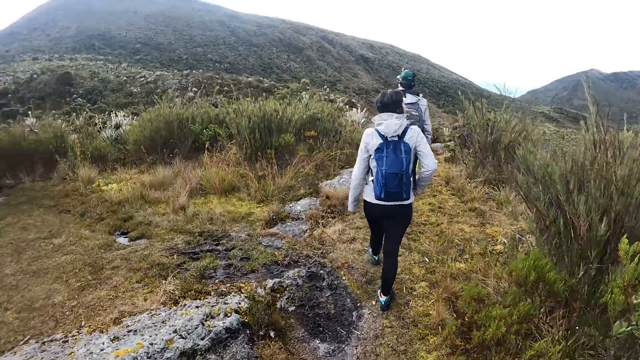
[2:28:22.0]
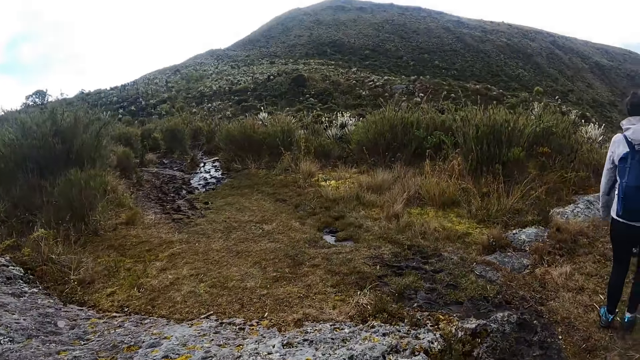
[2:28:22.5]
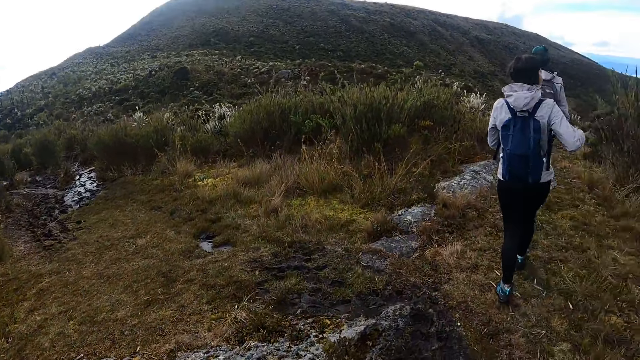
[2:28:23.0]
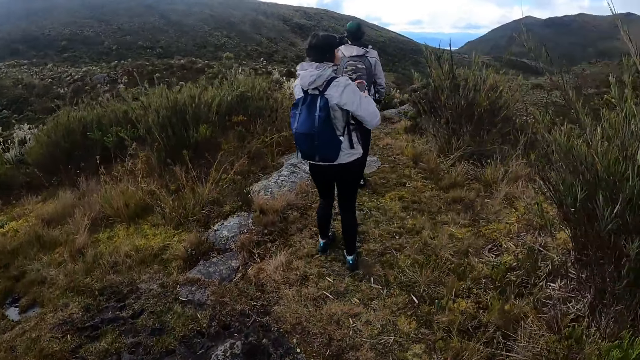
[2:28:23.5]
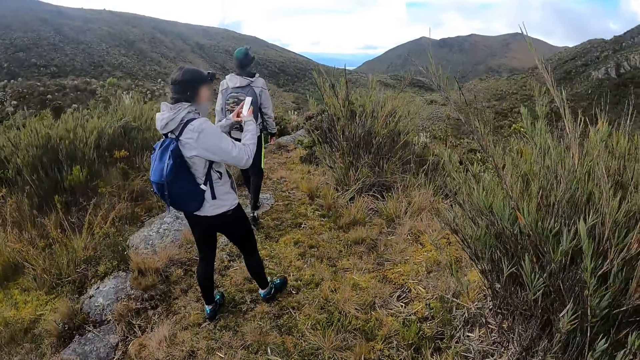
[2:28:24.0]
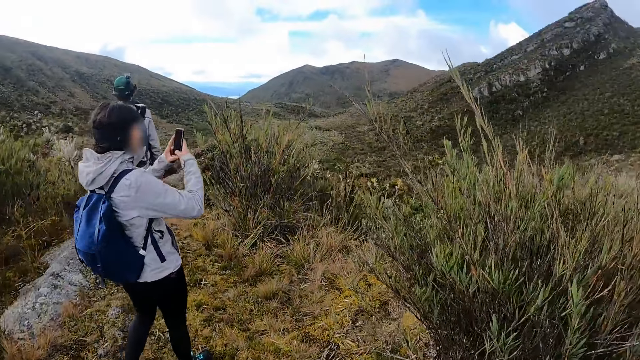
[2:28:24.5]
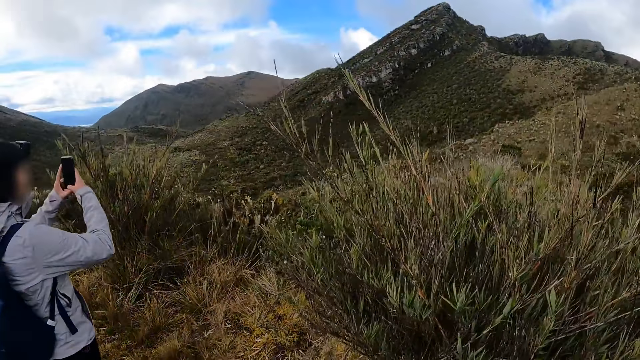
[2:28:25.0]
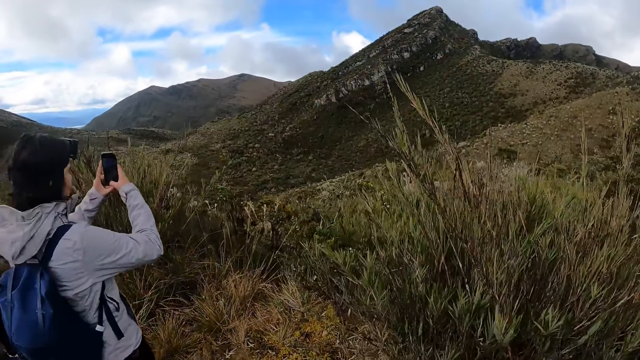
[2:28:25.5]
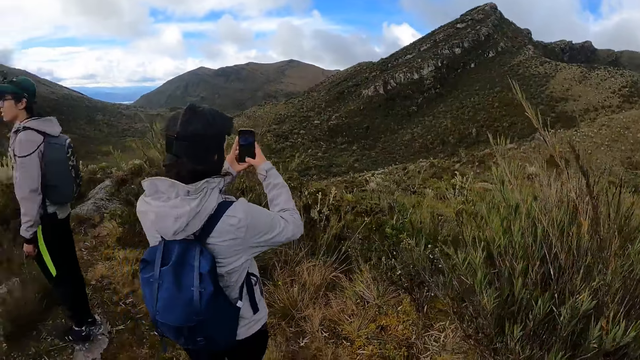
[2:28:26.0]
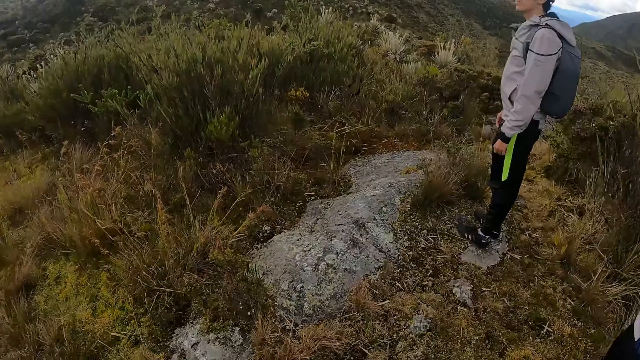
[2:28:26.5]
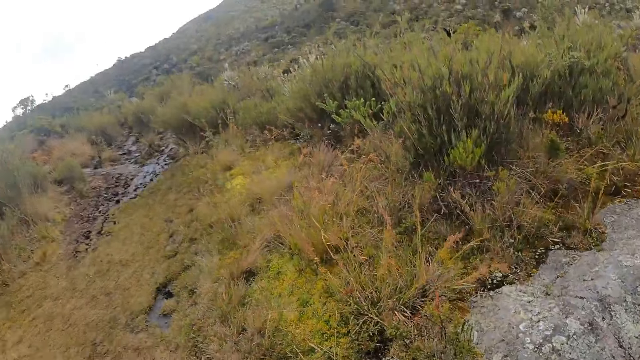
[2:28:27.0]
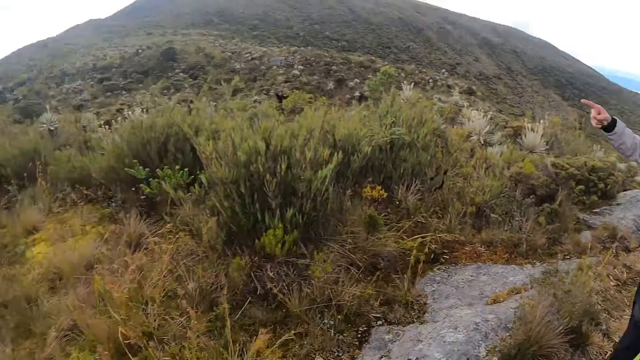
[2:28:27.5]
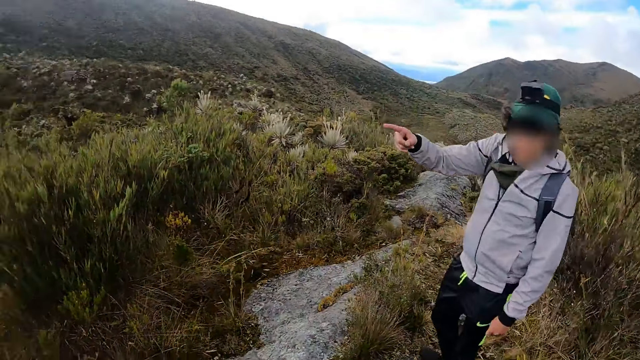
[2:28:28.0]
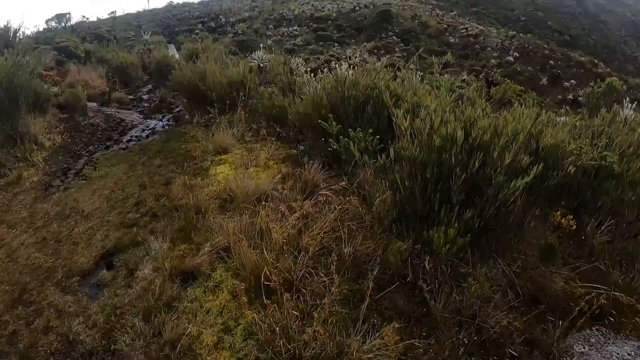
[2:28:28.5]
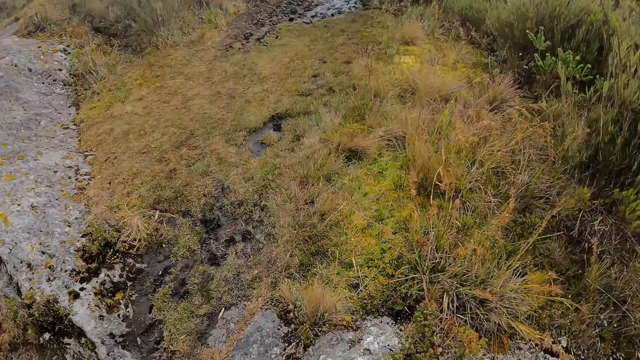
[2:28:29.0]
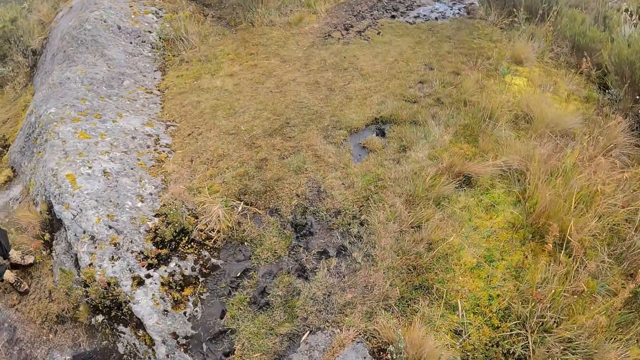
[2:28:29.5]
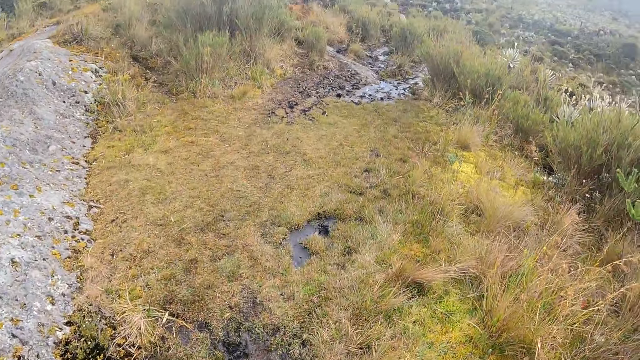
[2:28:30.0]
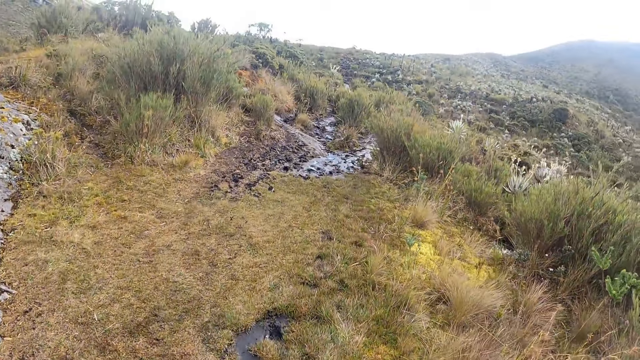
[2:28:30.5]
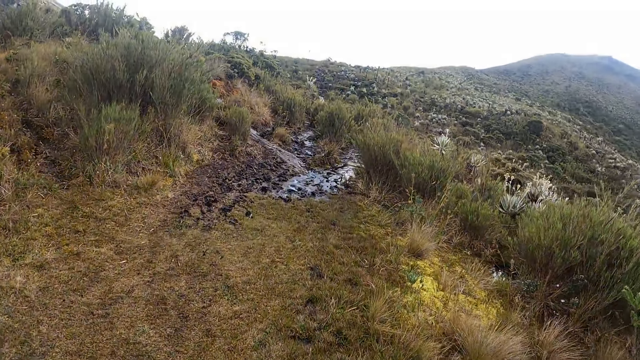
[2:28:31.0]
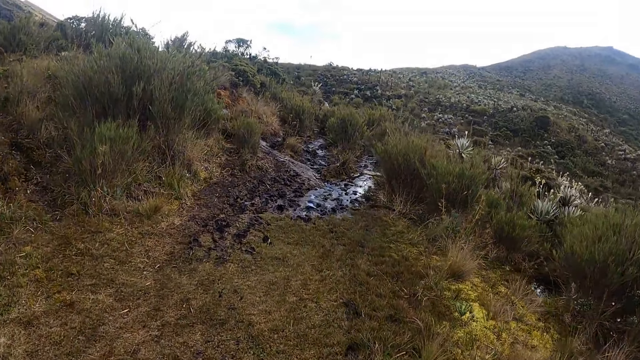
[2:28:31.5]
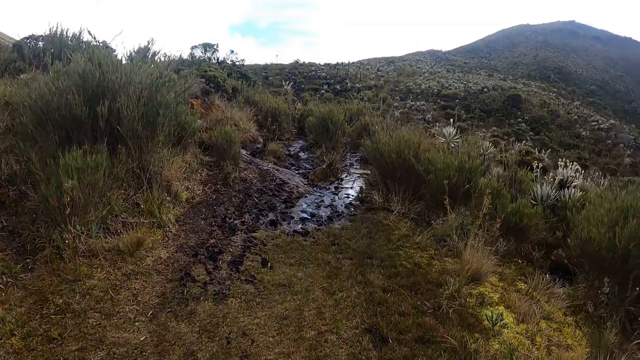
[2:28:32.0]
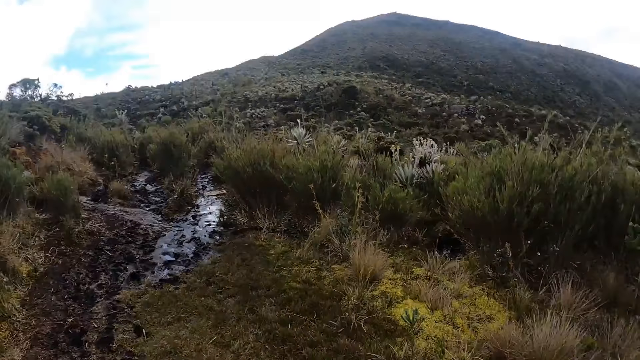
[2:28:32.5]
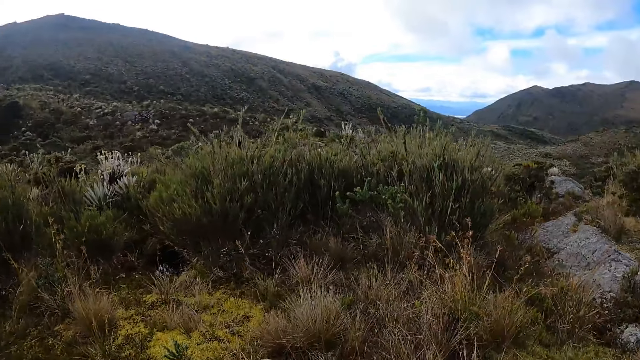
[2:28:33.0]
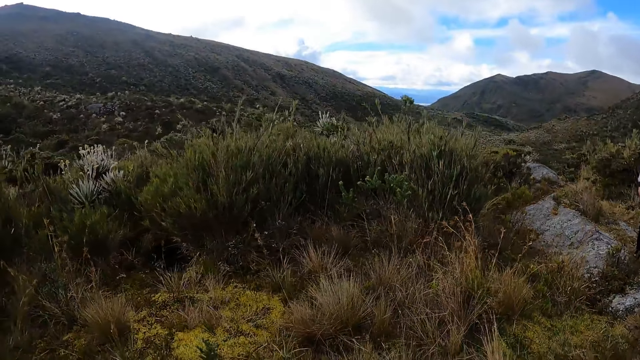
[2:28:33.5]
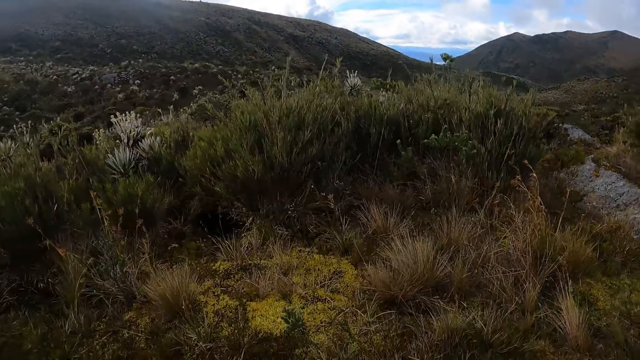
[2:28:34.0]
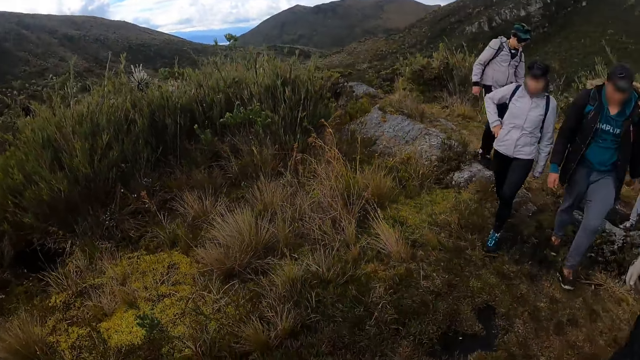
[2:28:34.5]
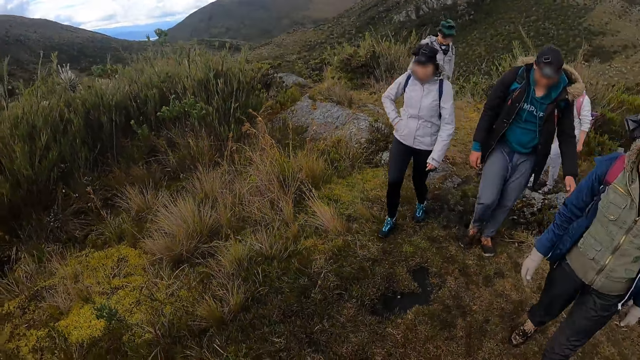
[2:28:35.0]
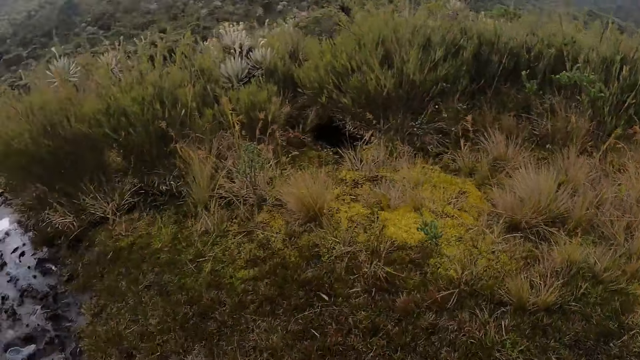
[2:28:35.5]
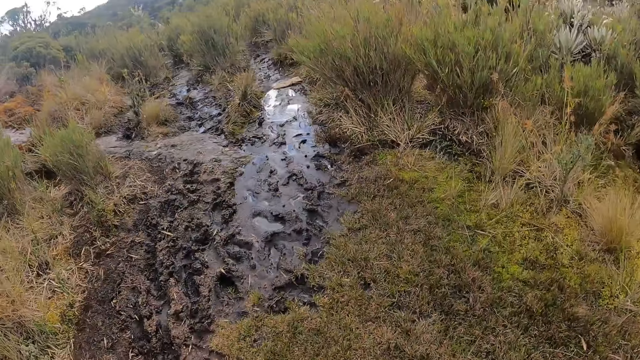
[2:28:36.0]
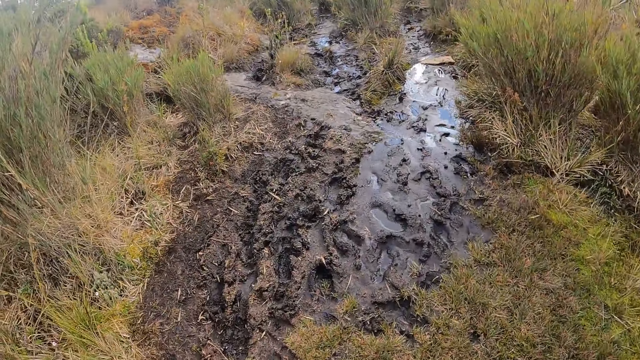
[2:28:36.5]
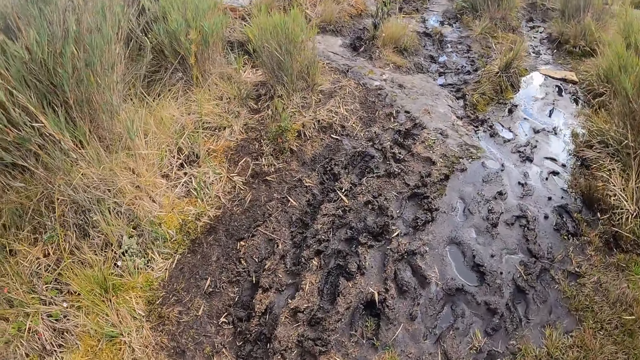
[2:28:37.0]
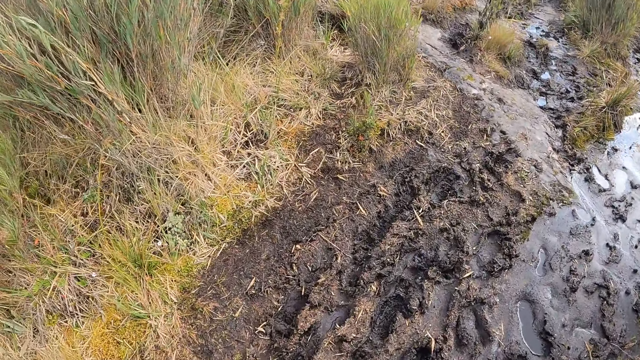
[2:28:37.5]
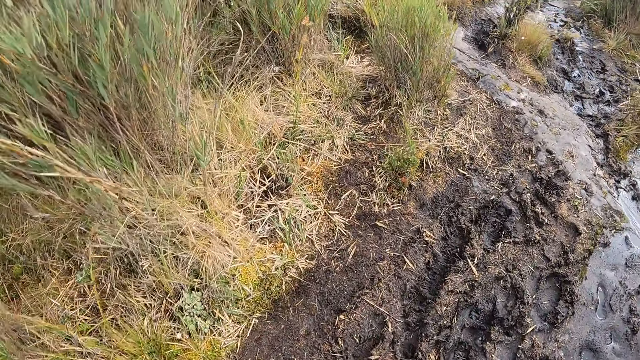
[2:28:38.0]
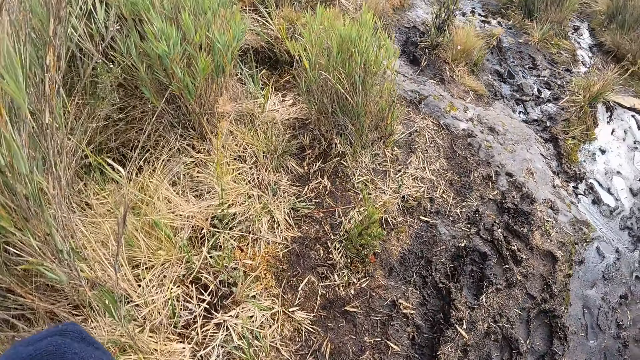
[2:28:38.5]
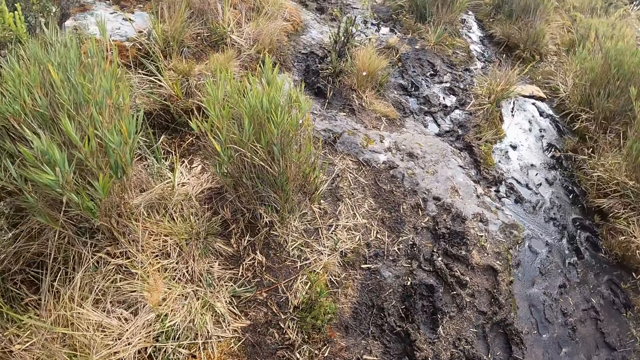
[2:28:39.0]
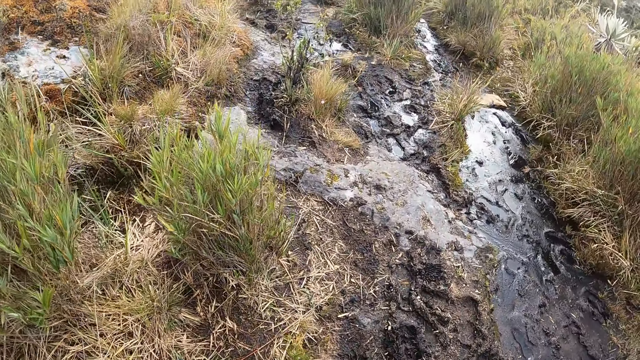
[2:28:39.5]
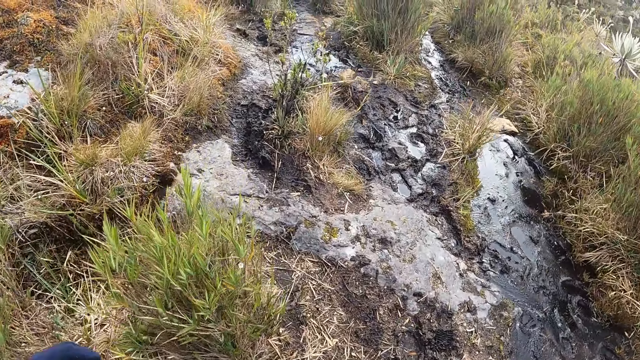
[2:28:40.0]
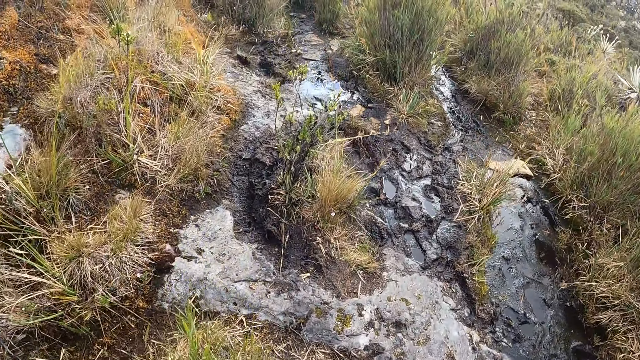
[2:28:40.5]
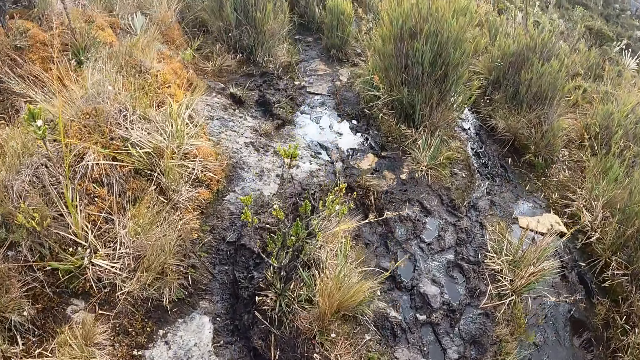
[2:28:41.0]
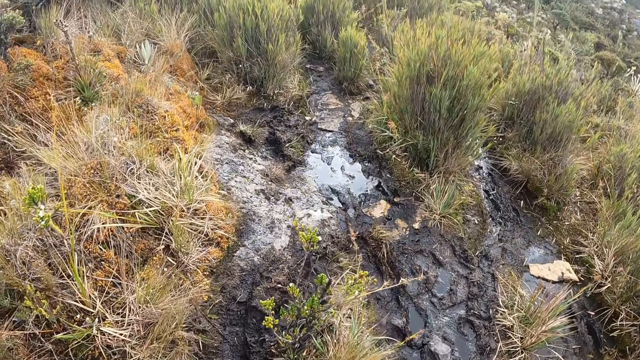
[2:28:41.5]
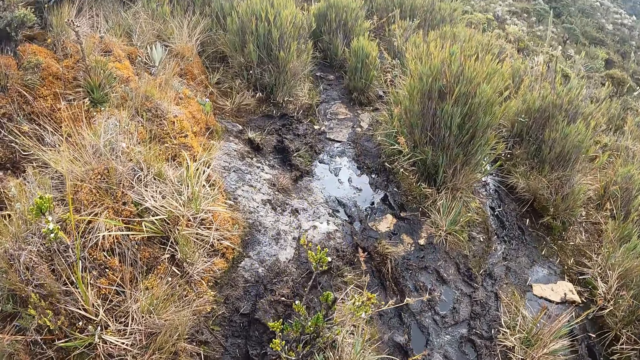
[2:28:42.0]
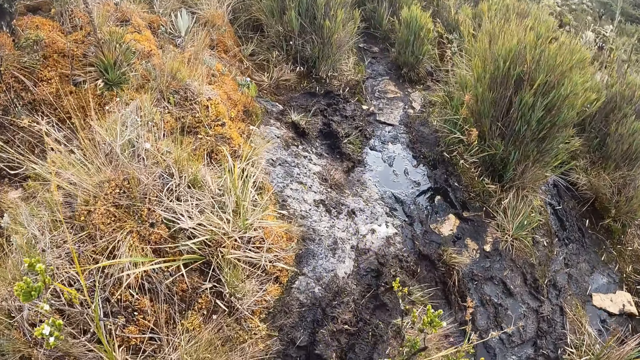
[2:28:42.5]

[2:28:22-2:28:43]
A woman takes a picture of the hill with her phone. The camera wearer looks around the field. They look around the hills. They walk in the leafy plantations. They walk in a muddy surface.
